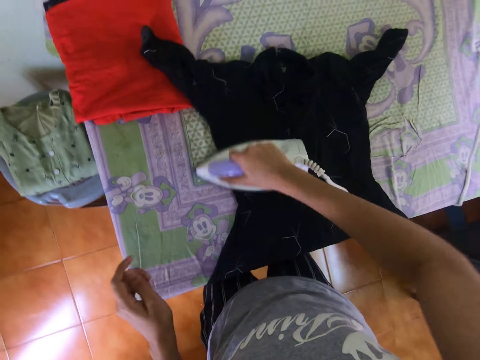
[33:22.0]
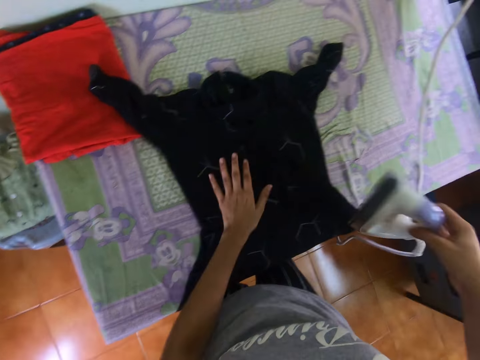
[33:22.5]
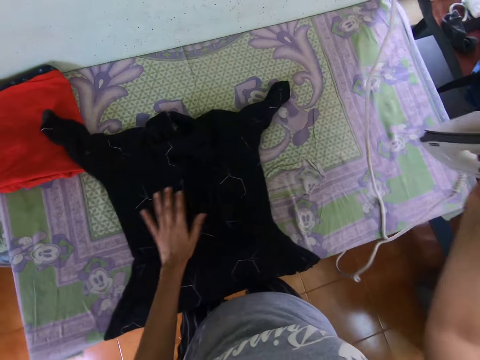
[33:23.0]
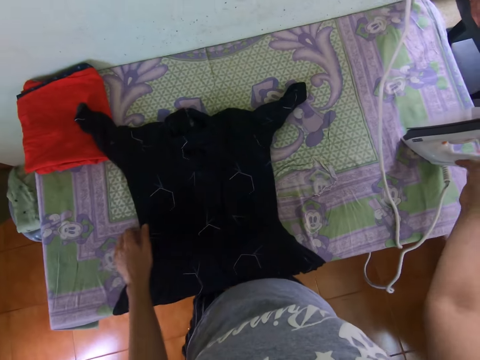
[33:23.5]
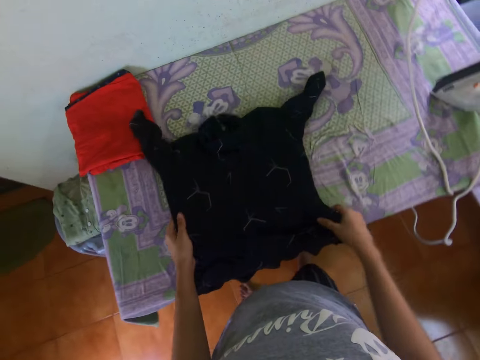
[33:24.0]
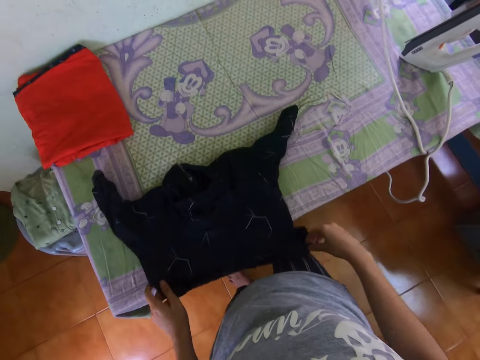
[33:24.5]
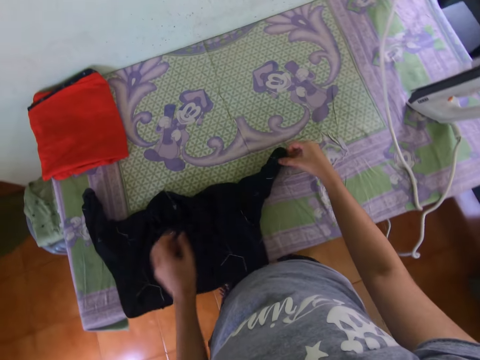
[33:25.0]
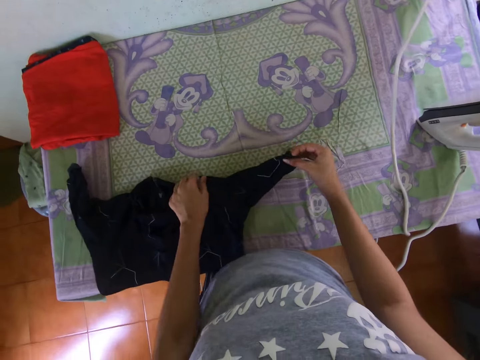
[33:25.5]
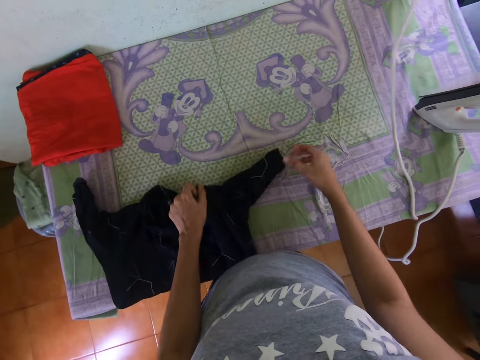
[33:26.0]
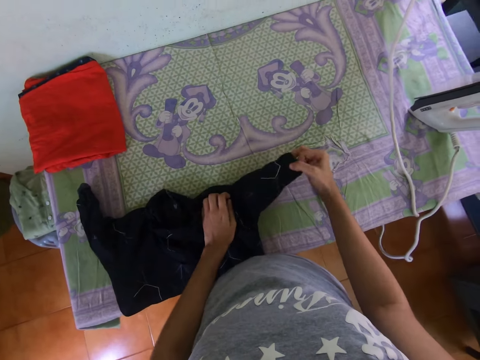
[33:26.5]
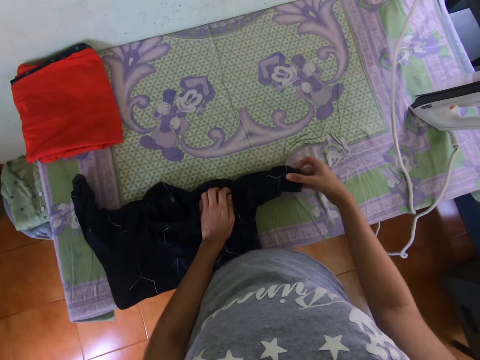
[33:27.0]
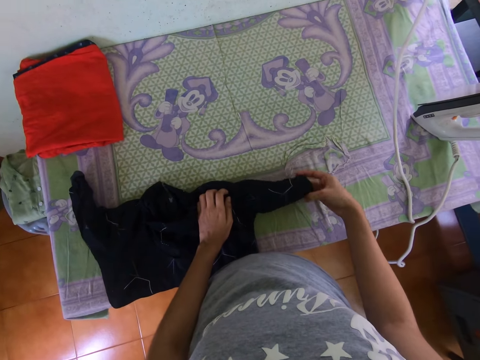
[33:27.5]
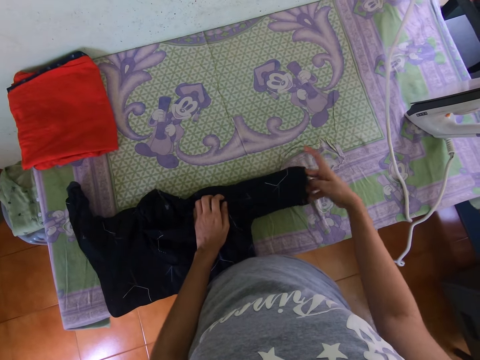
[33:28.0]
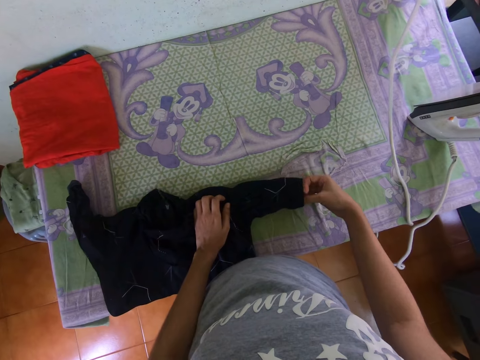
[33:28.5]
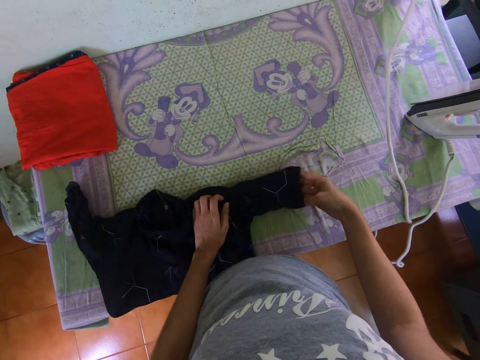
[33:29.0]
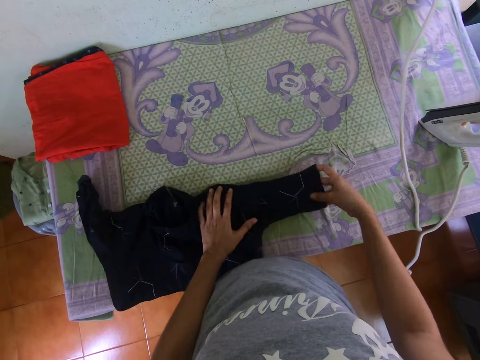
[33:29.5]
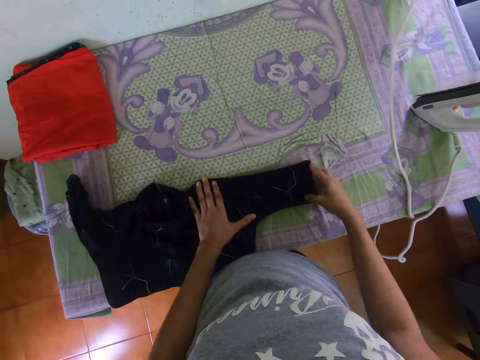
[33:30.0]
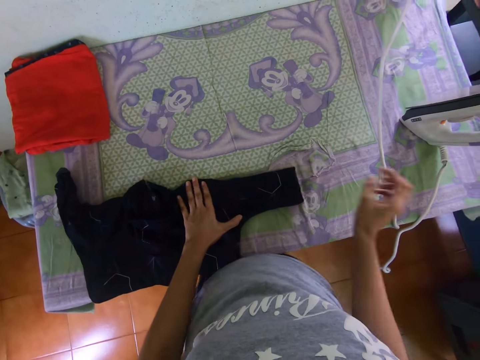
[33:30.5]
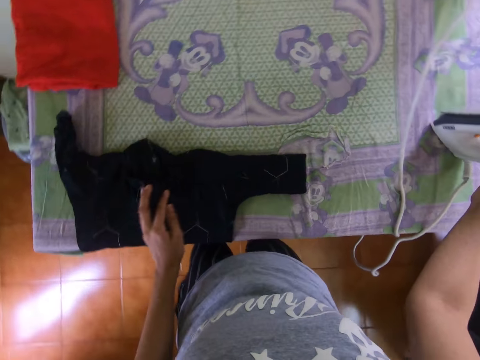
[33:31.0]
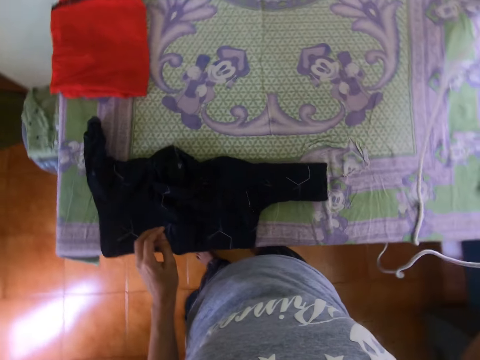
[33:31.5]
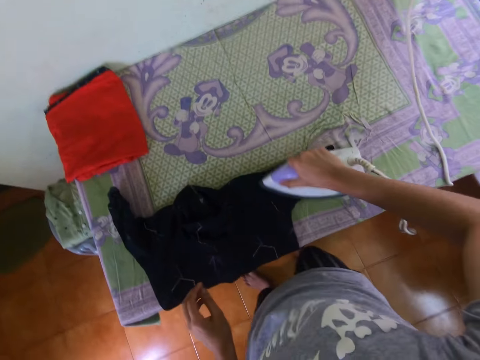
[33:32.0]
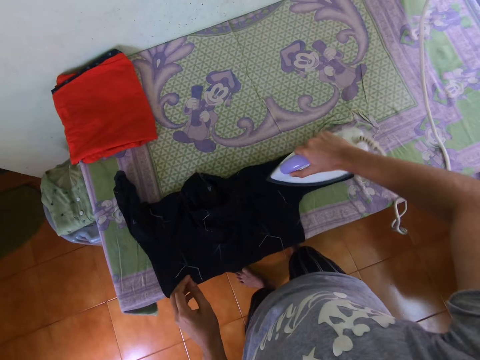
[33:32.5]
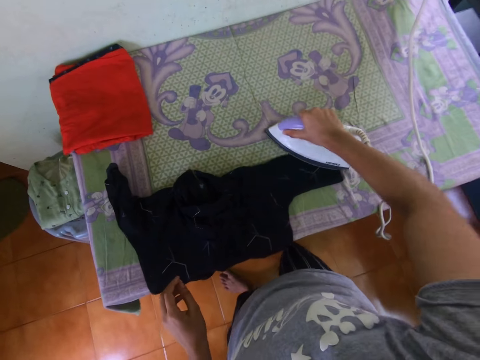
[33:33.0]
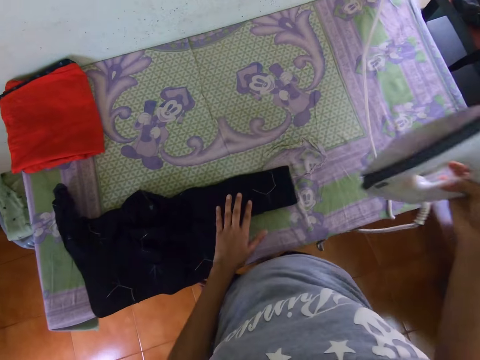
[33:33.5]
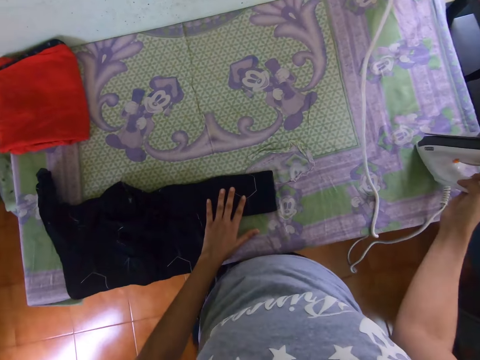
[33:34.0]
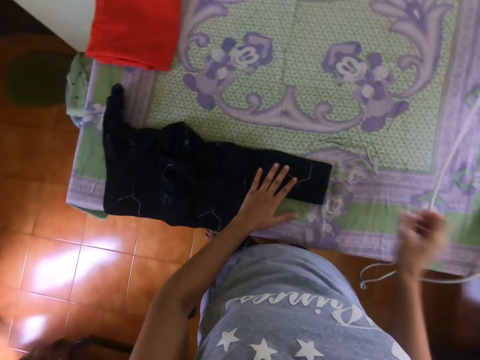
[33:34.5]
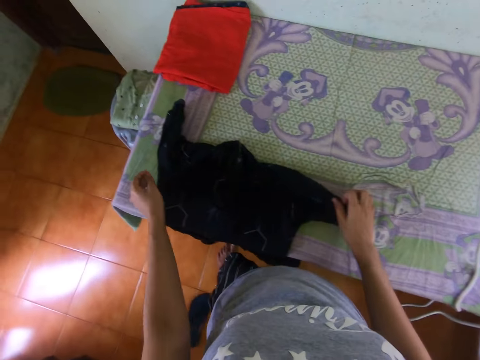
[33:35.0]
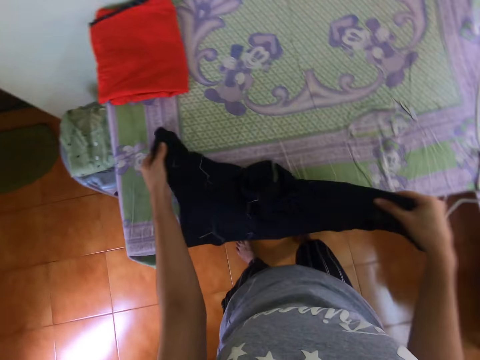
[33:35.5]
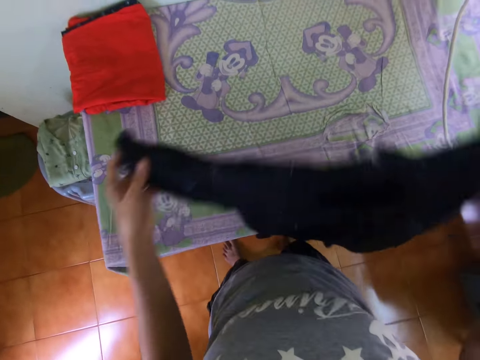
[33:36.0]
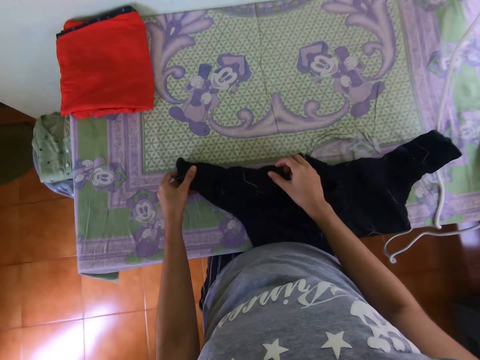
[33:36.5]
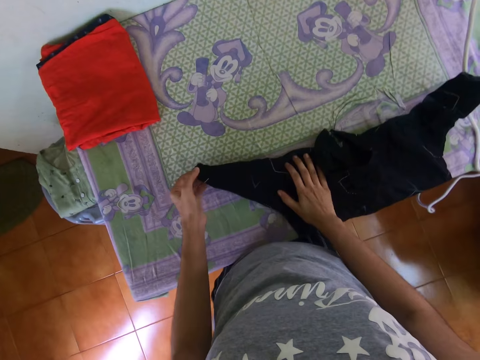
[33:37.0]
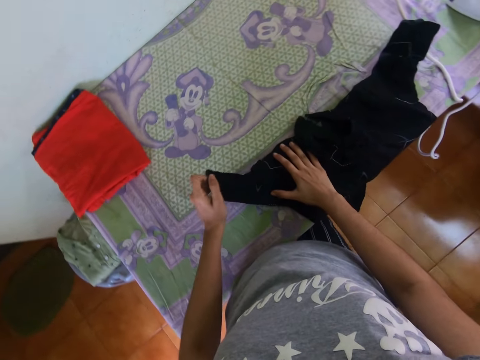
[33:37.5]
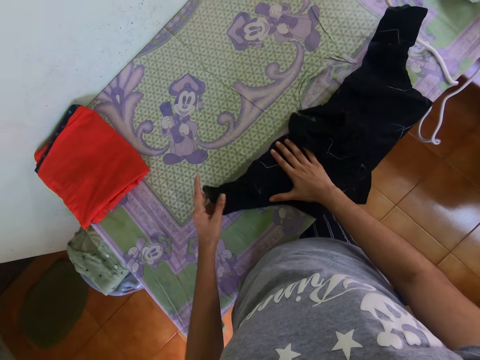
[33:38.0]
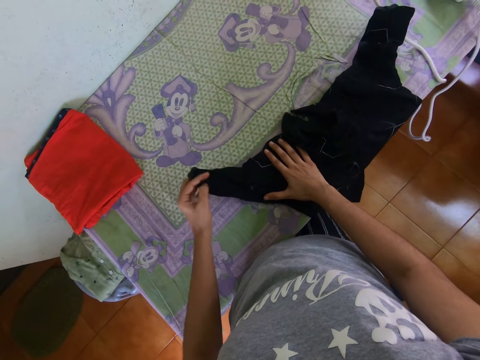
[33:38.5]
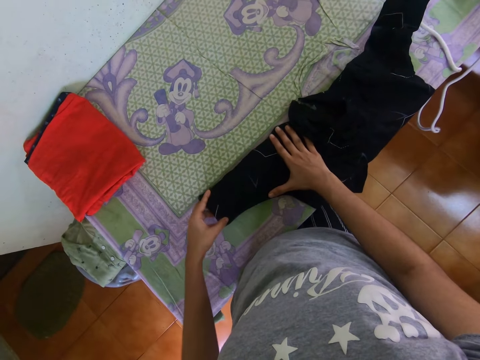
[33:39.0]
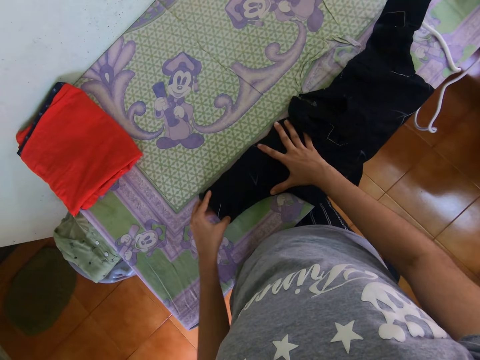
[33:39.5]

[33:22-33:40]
The camera wearer puts the iron box on the table. They pull the dress on the table. They fold a cloth with both hands. They unfold the dress arm on the table. They take the iron box from the table. They iron the dress on the table with the iron box. They put the iron box on the table. They lift the dress on the table, lay the dress on the table and unfold the dress arm on the table. They fold the cloth with both hands.

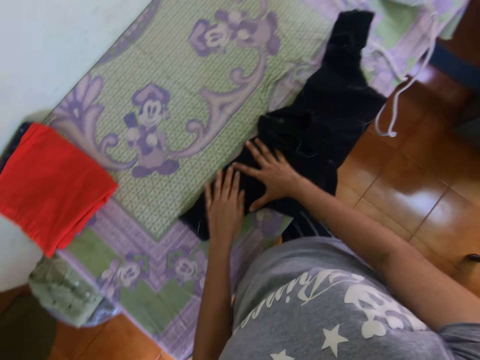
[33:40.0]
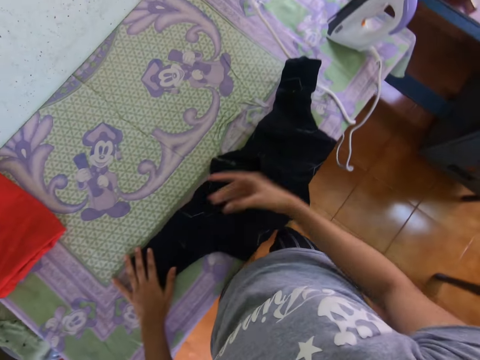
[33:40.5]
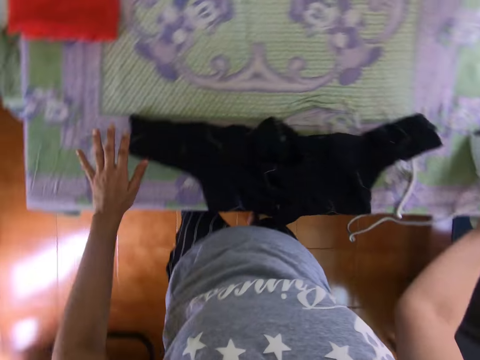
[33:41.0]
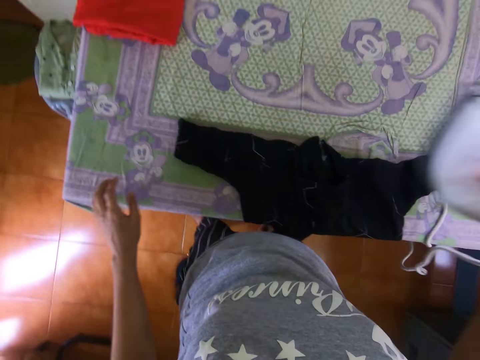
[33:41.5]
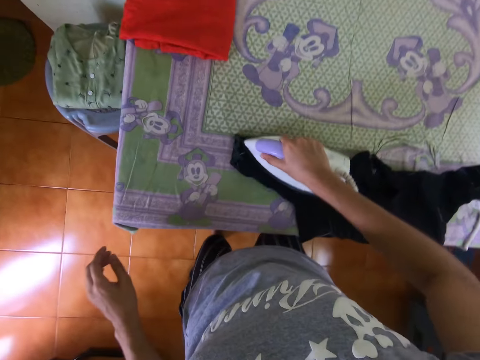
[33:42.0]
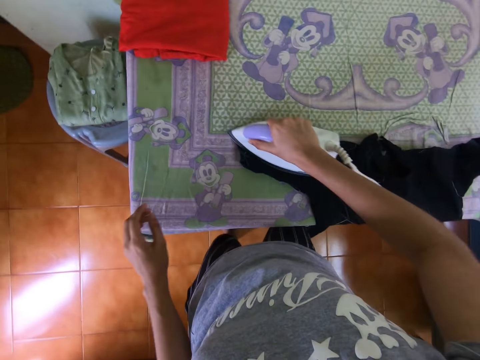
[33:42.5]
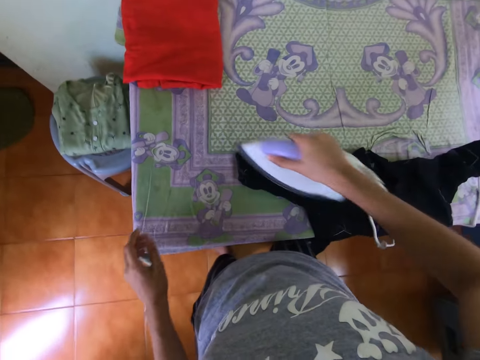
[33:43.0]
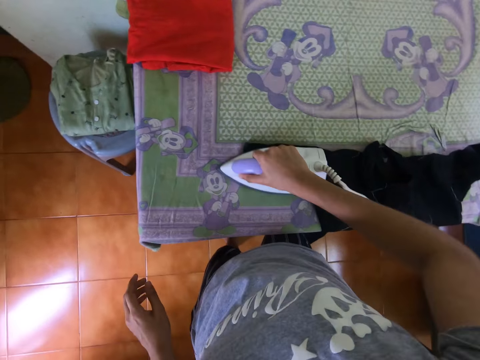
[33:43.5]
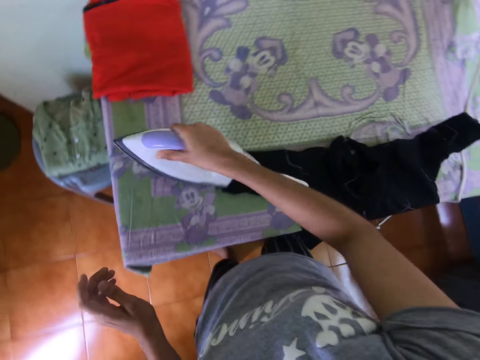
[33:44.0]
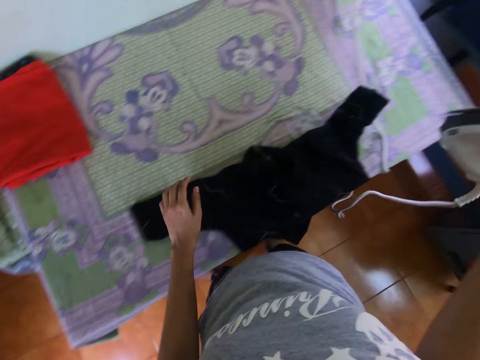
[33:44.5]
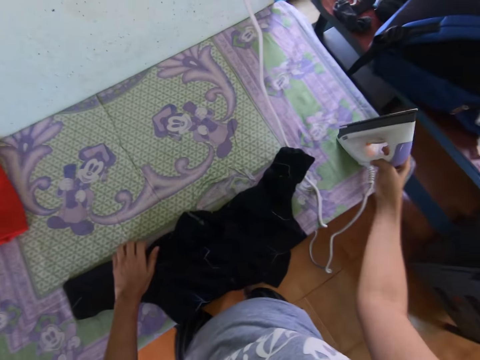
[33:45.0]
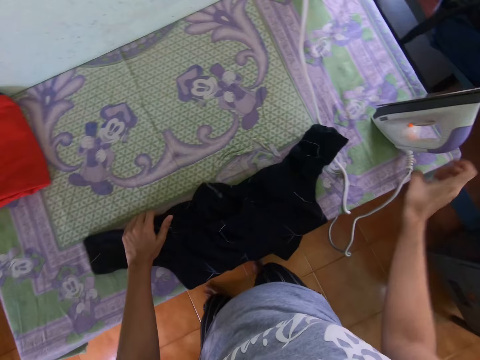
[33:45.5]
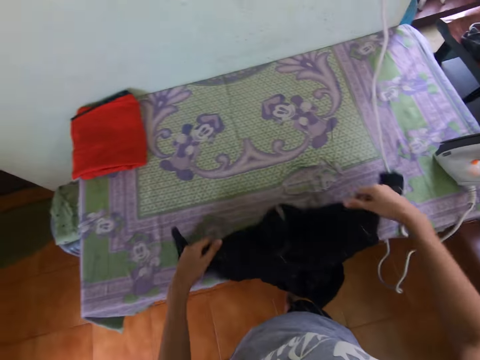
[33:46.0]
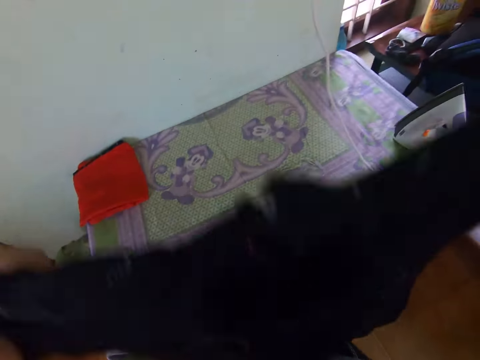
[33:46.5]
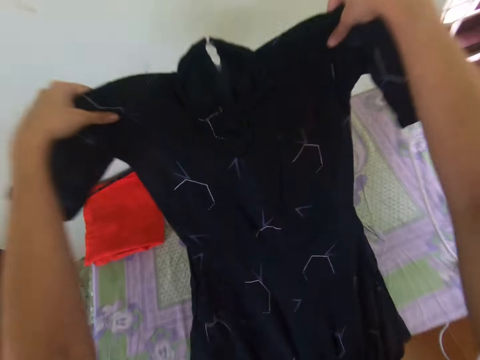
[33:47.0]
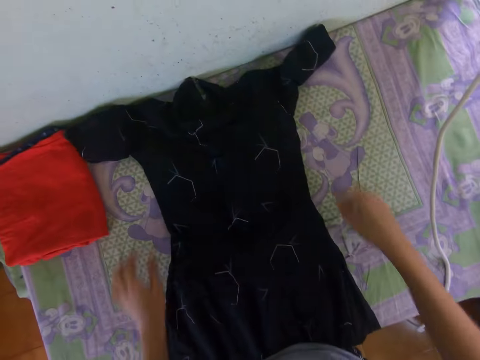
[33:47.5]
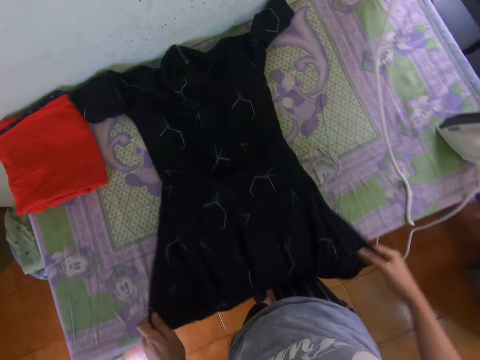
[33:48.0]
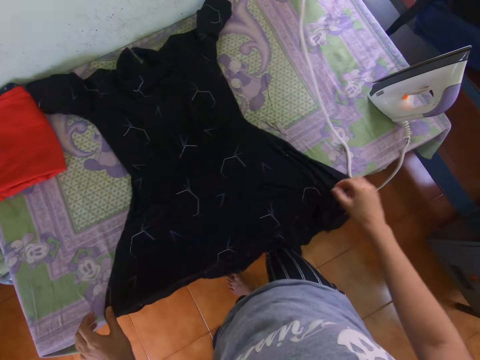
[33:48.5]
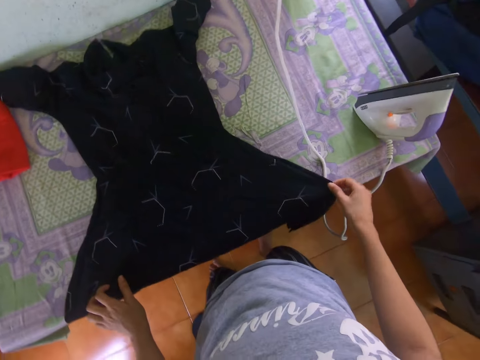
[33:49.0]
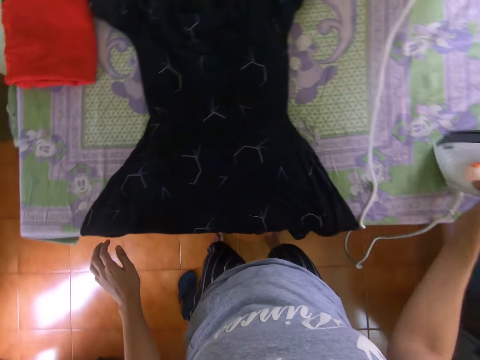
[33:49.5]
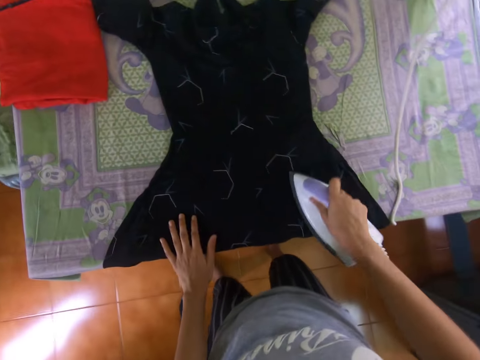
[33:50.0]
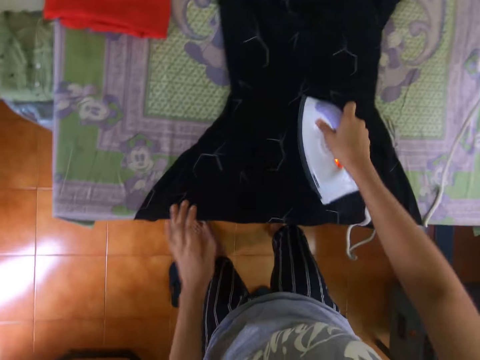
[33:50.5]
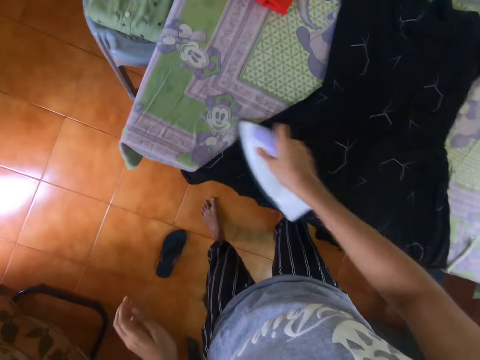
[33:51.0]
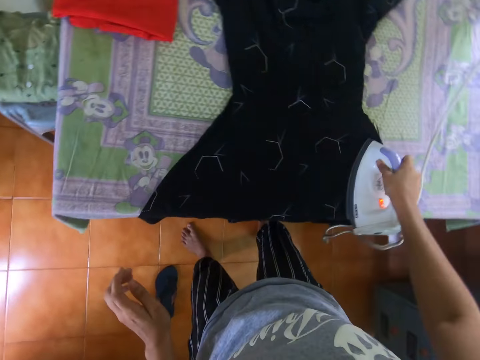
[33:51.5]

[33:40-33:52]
The camera wearer takes the iron box from the table. They iron the dress on the table with the iron box. They put the iron box on the table. They lift the dress on the table. They straighten the cloth with both hands. They lay the dress on the table. They pick up the iron on the table. They iron the dress on the table with the iron box.
